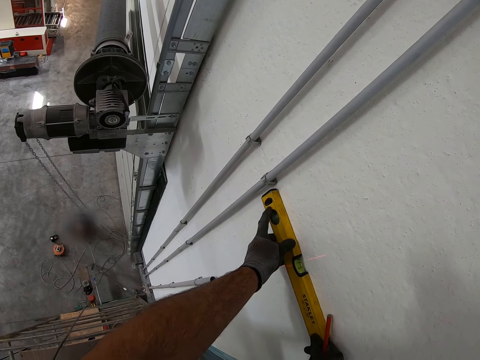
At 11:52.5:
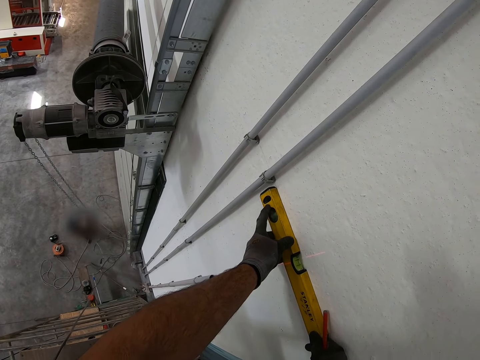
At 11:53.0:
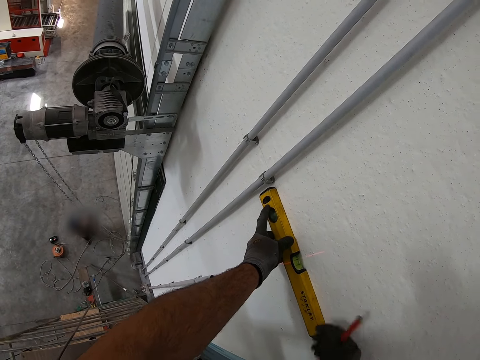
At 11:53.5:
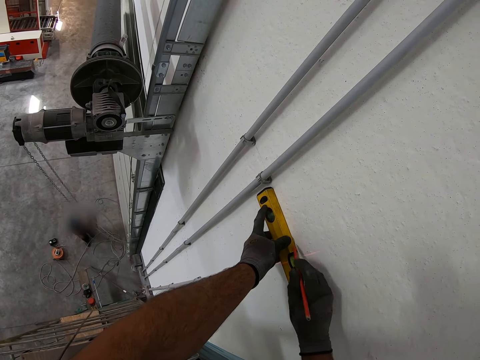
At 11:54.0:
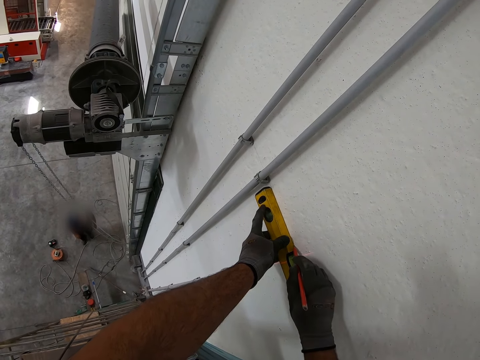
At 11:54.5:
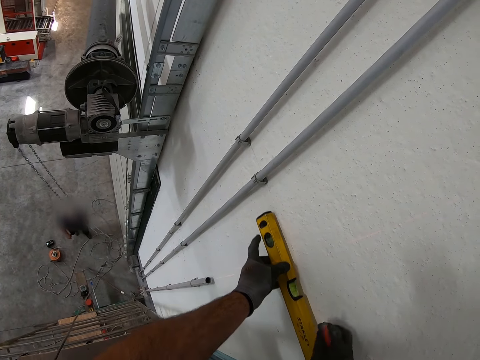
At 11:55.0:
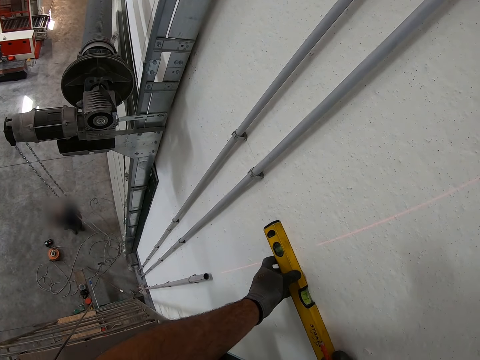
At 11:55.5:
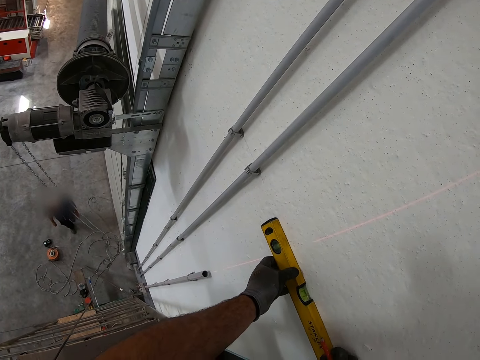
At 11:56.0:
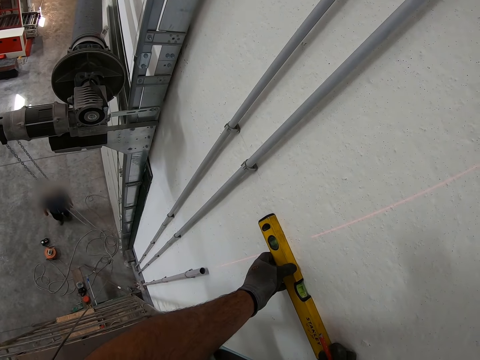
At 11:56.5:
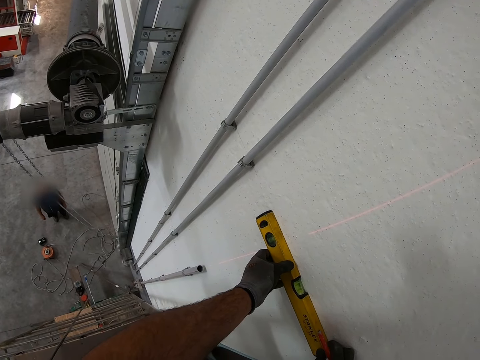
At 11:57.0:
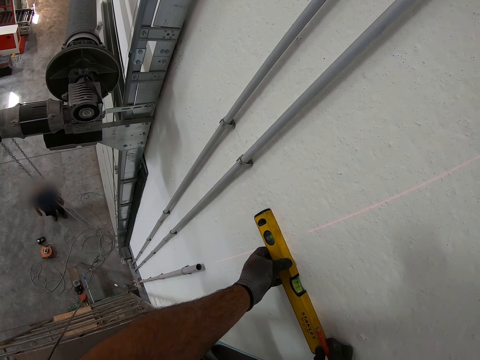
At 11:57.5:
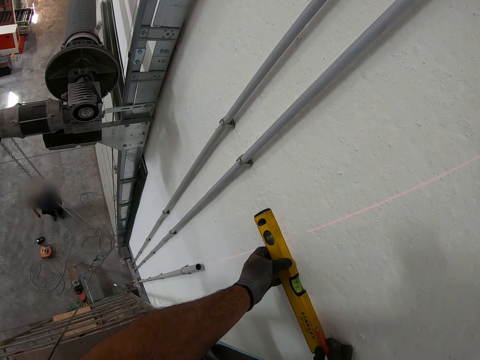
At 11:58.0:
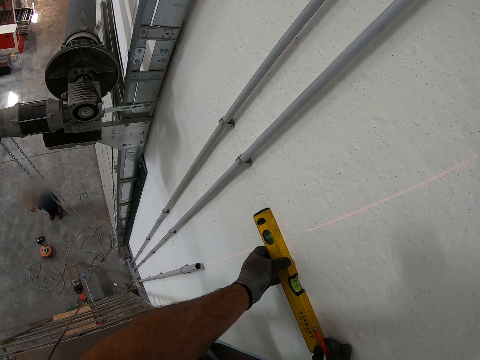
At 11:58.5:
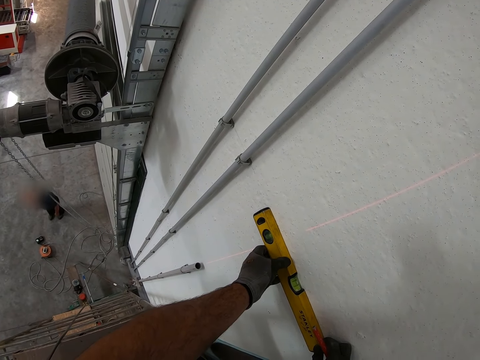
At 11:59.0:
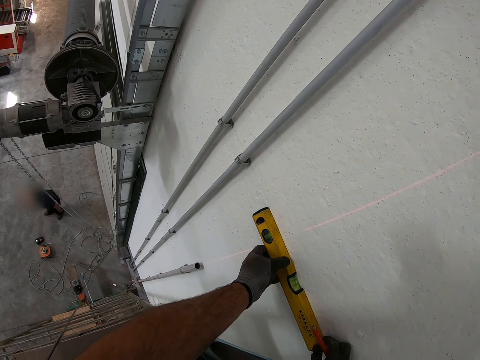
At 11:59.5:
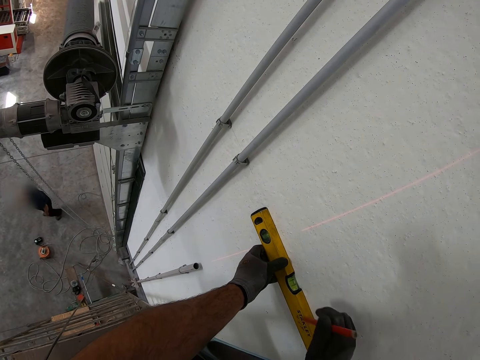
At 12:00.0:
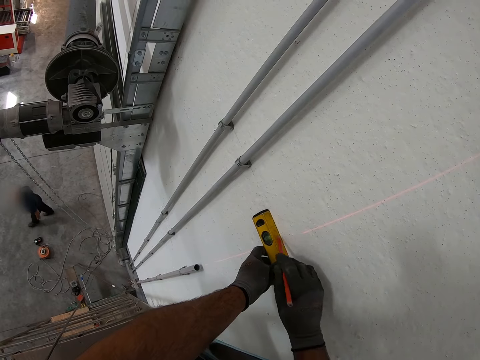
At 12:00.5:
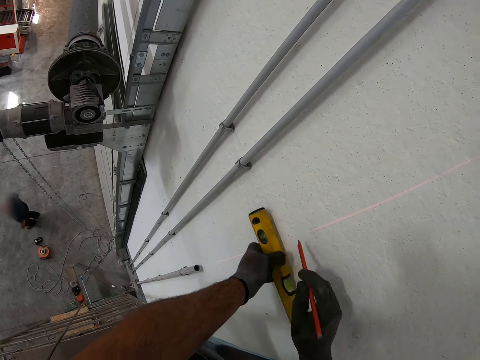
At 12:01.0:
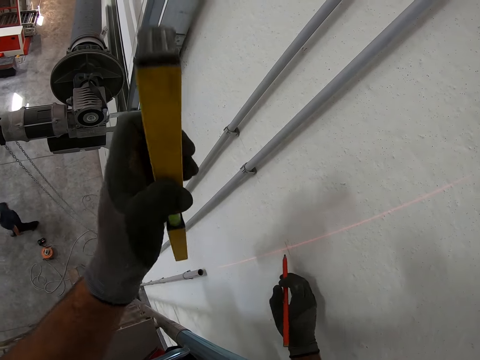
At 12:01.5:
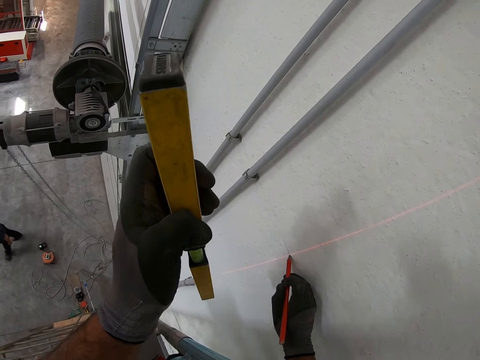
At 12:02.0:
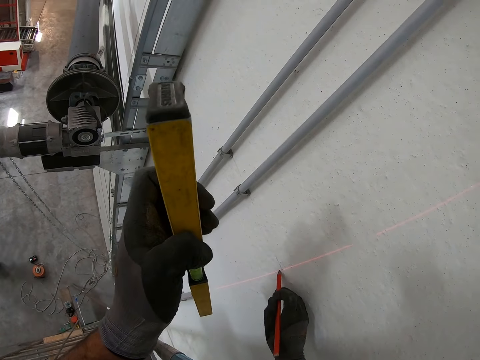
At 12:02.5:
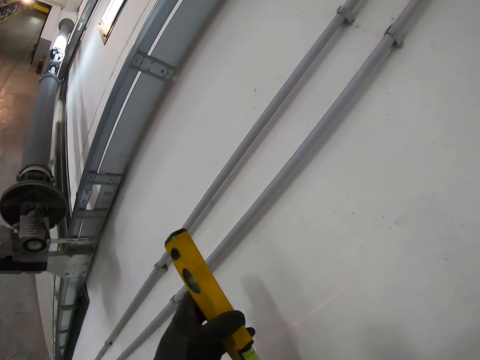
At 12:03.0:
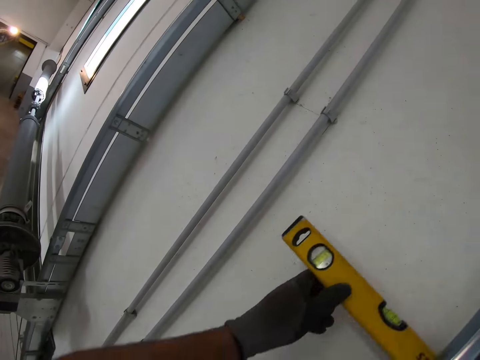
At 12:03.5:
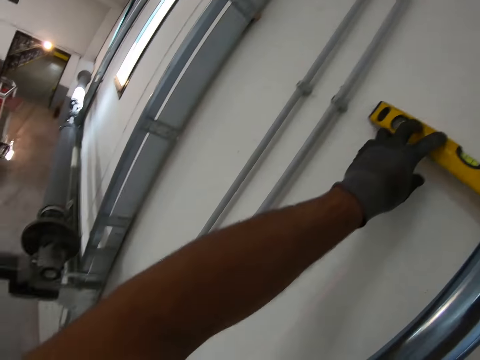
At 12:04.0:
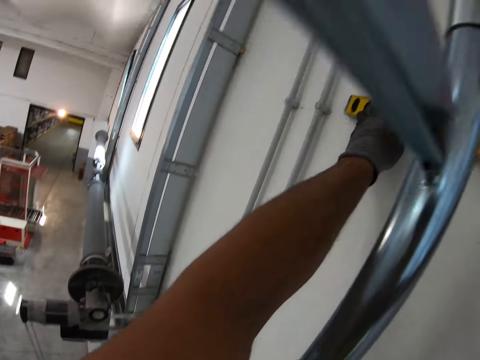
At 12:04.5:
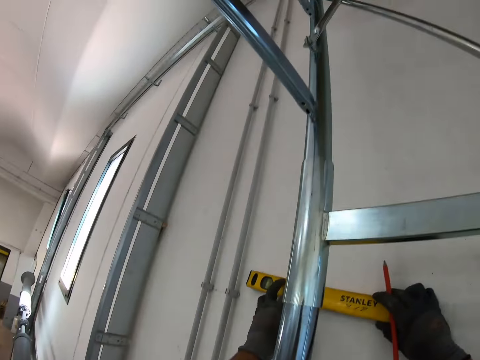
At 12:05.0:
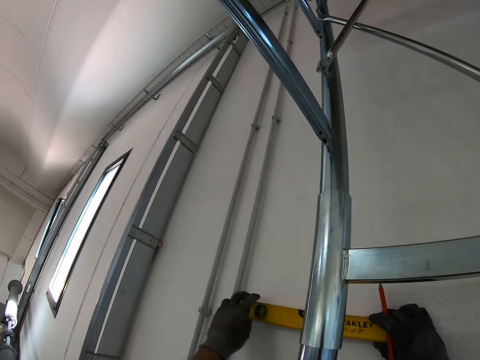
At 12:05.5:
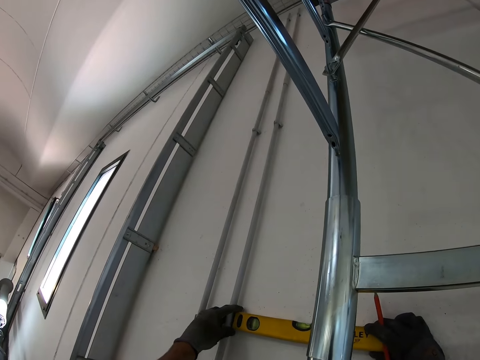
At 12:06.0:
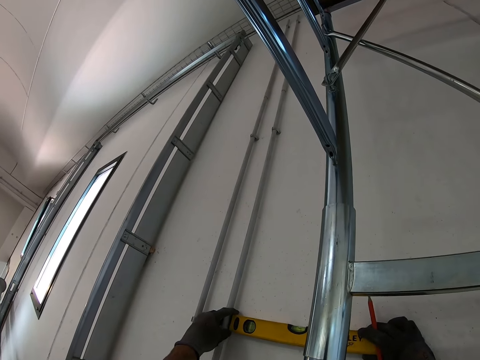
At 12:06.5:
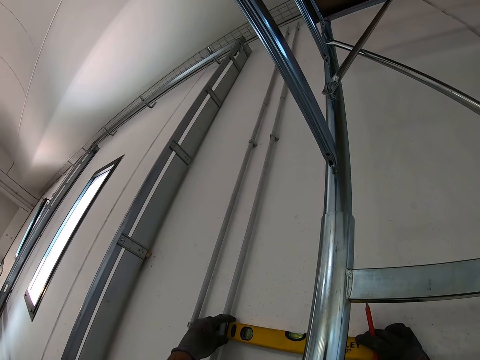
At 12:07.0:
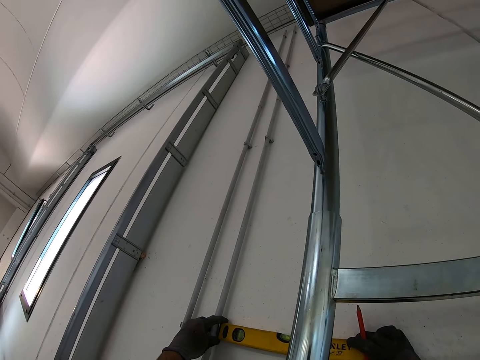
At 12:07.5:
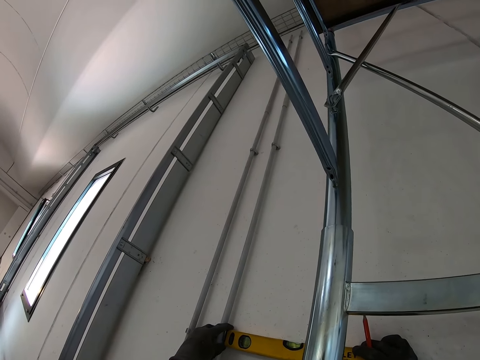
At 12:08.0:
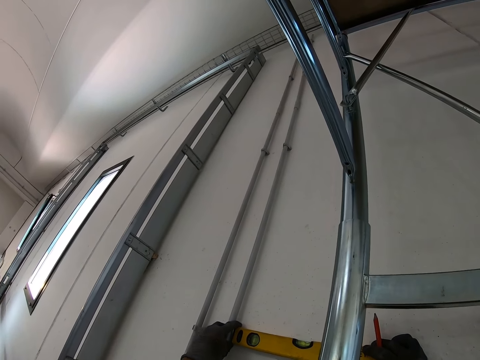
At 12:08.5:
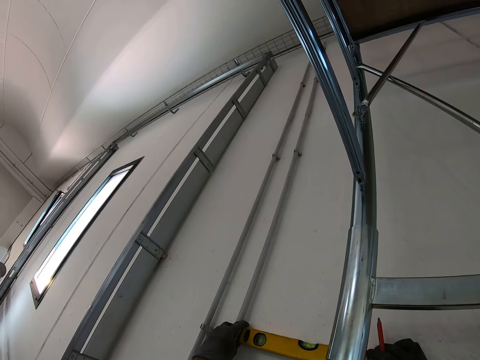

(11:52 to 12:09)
The camera wearer marks the wall with a pencil. They move the water gauge or spirit level on the wall. A man moves backwards. The camera wearer adjusts the water gauge on the wall. The man walks forward. The camera wearer marks the wall with the pencil. They lift the water gauge from the wall. They mark the wall with the pencil. They place the water gauge on the wall. They measure the wall with the spirit level. They adjust the water gauge on the wall.

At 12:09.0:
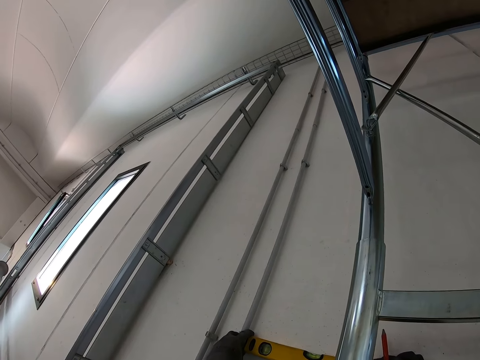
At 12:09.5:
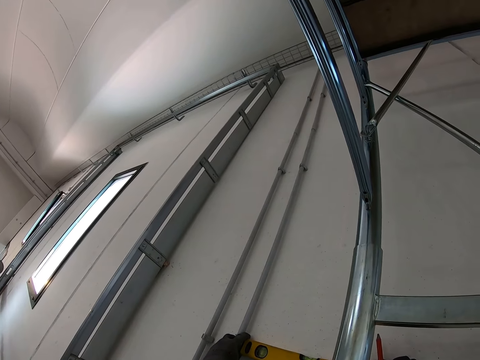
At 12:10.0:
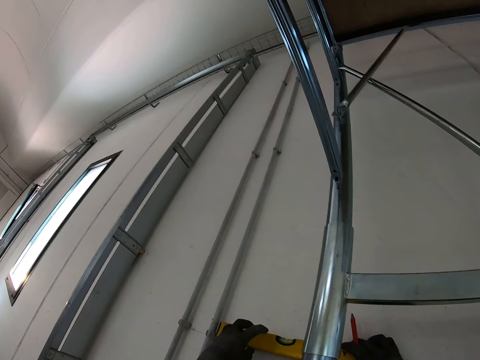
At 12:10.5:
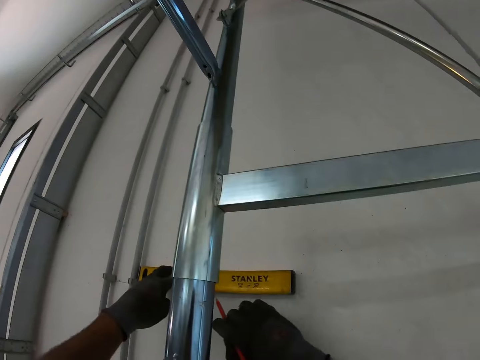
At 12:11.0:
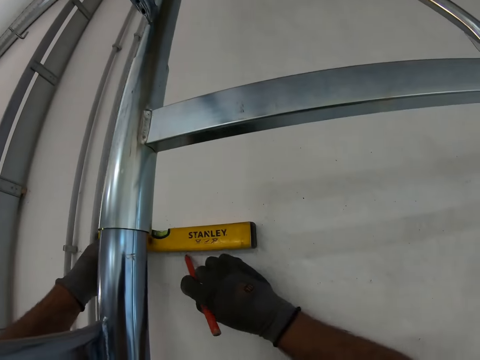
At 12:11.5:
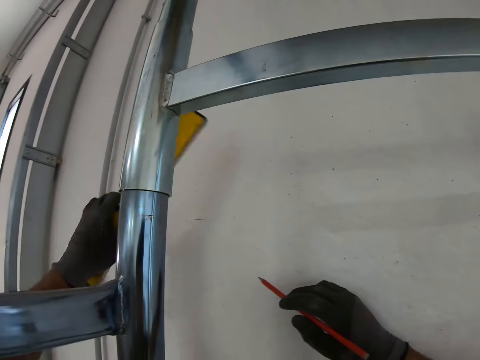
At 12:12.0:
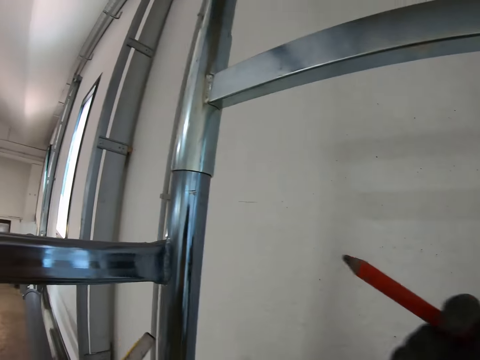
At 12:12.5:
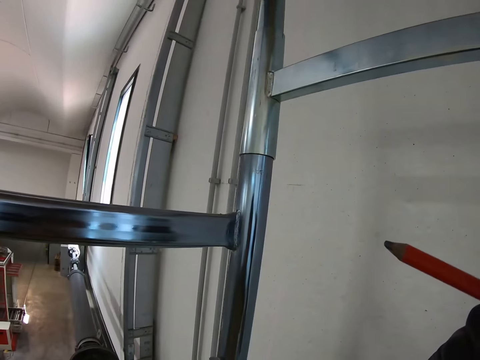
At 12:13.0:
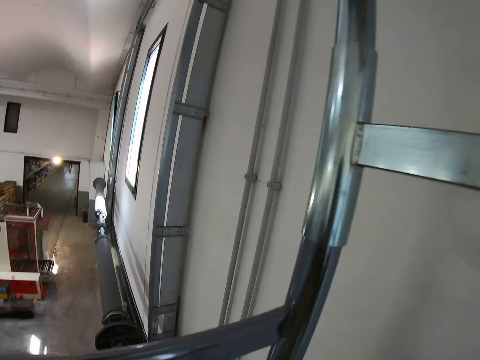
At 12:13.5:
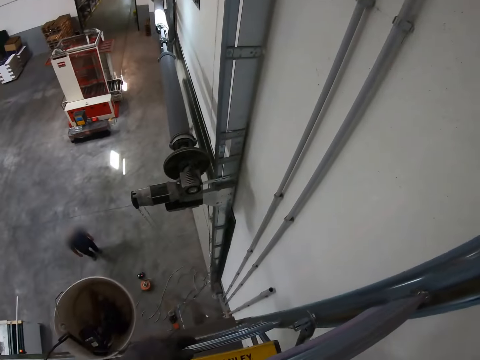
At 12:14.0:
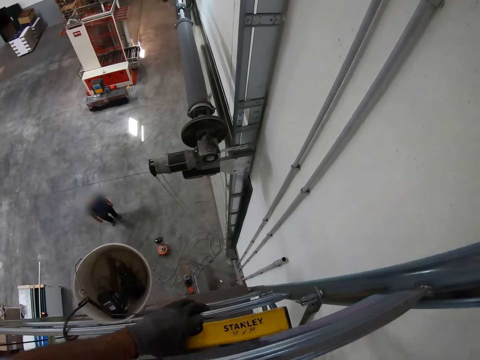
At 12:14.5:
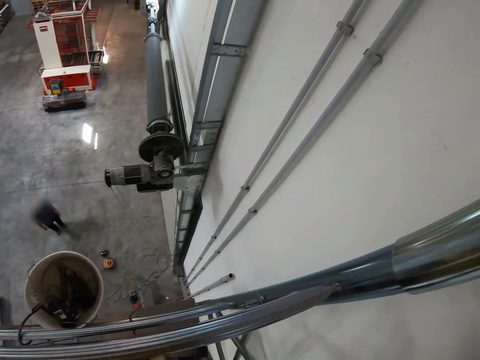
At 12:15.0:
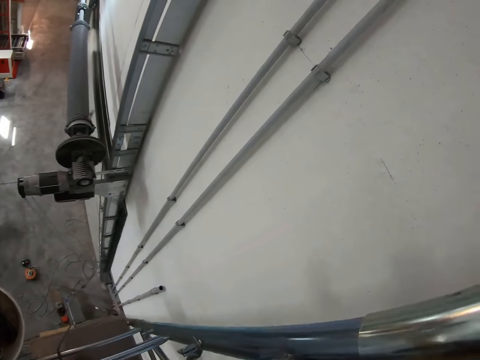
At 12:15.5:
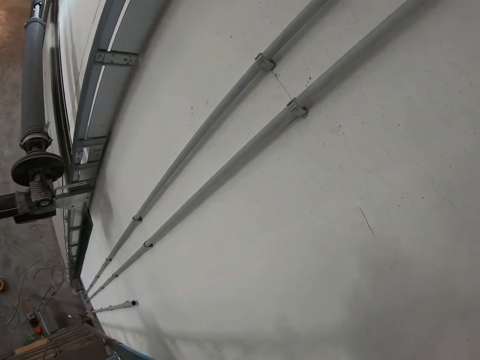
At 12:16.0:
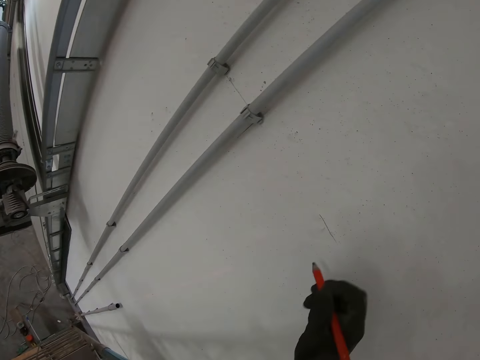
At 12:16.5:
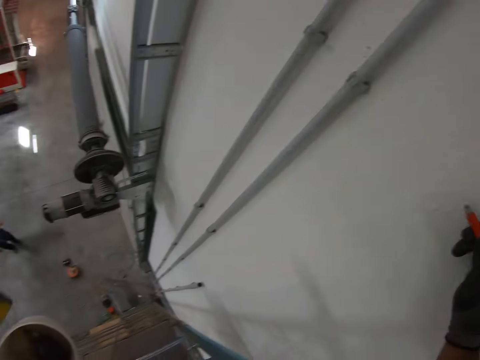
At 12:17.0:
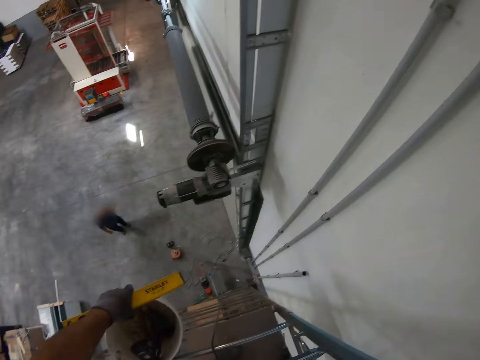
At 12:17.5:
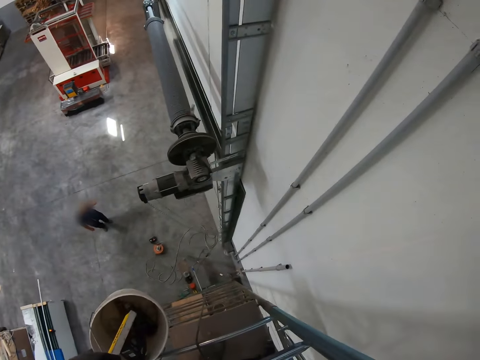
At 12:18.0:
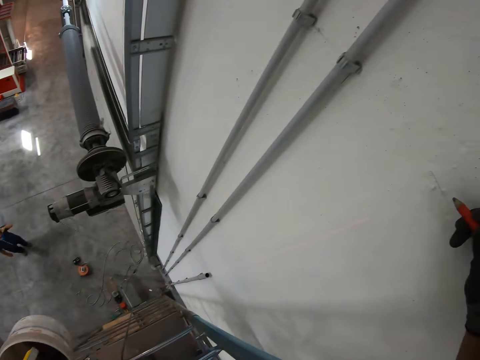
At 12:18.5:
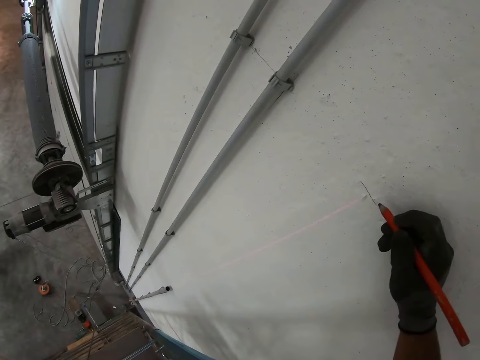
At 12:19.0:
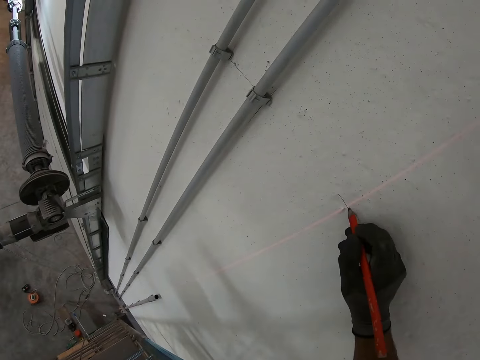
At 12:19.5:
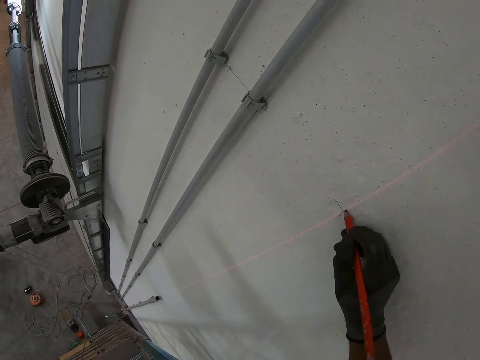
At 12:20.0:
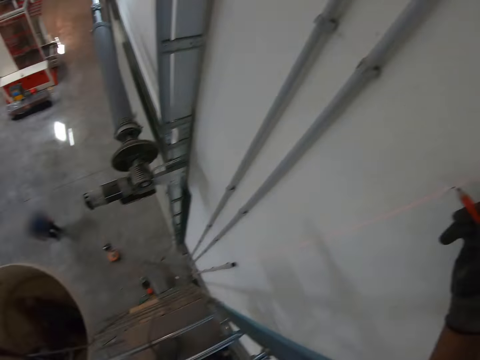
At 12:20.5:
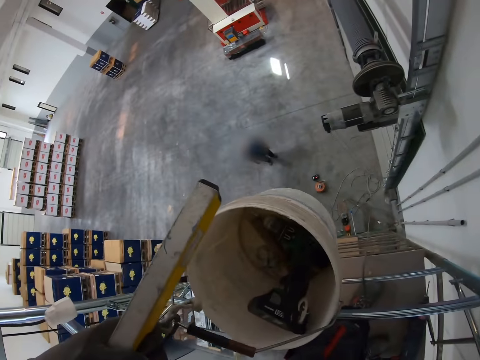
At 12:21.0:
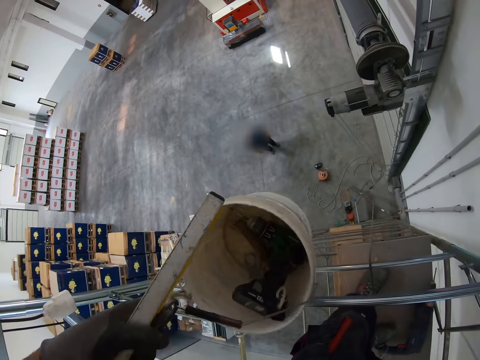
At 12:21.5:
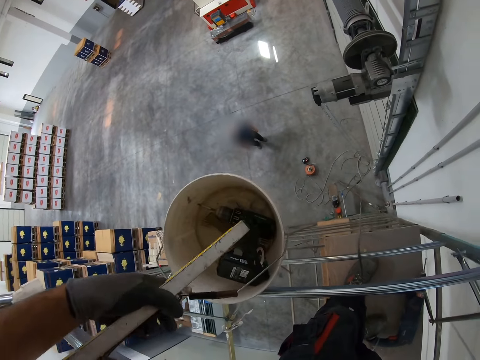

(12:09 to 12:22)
The camera wearer marks the wall with a pencil. They lift the water gauge from the wall, look at a man, and mark the wall with the pencil. They hook a bucket on the ladder step.
